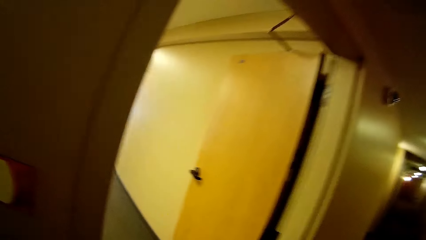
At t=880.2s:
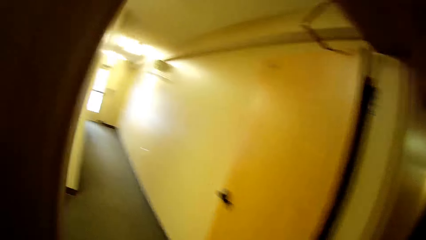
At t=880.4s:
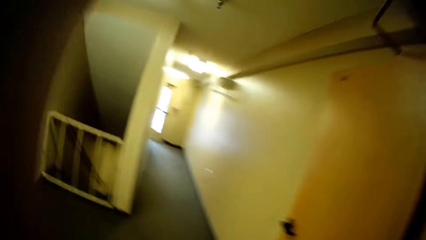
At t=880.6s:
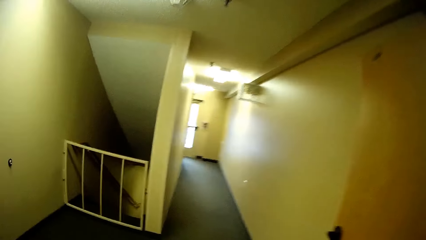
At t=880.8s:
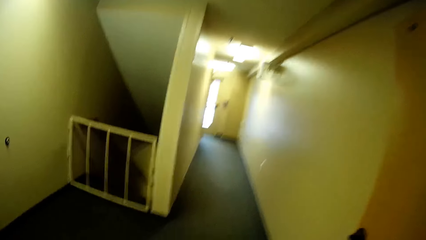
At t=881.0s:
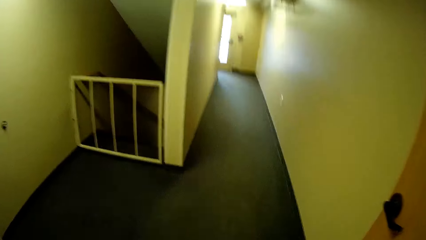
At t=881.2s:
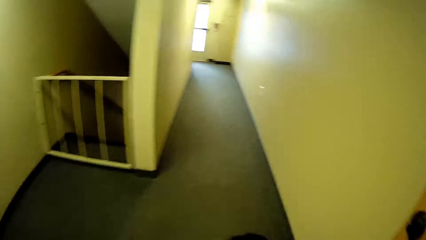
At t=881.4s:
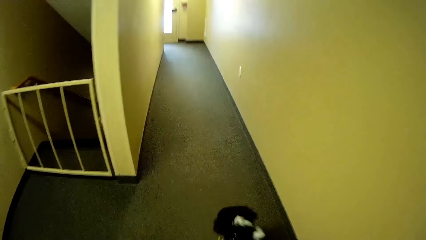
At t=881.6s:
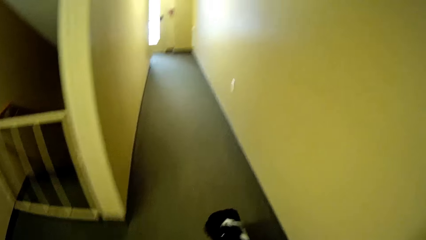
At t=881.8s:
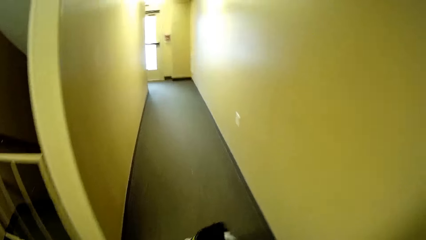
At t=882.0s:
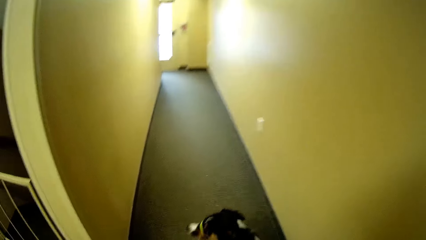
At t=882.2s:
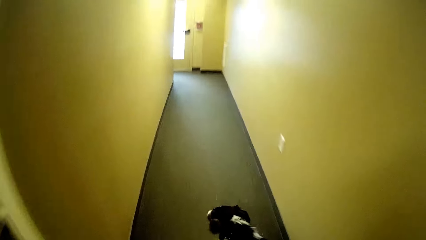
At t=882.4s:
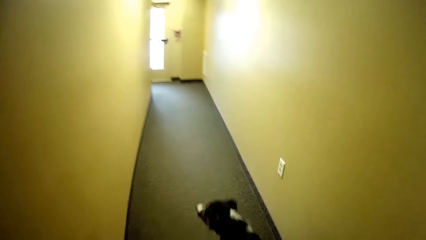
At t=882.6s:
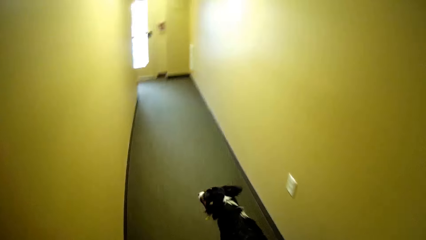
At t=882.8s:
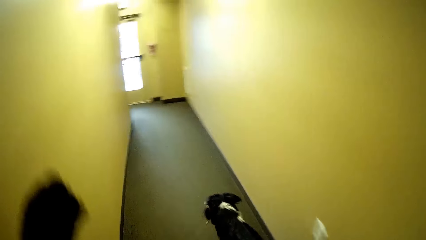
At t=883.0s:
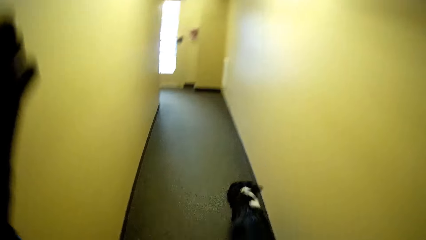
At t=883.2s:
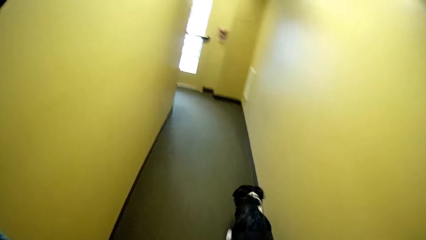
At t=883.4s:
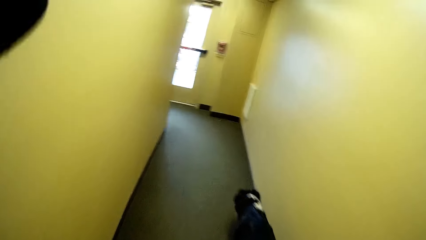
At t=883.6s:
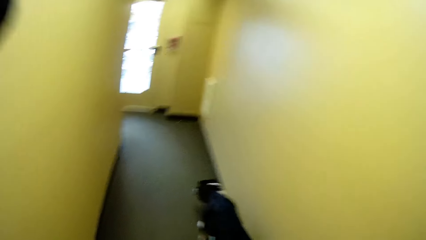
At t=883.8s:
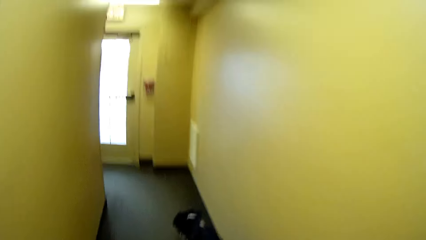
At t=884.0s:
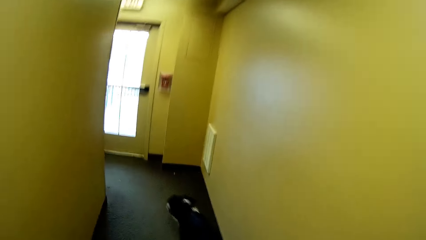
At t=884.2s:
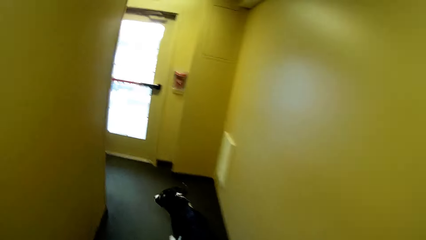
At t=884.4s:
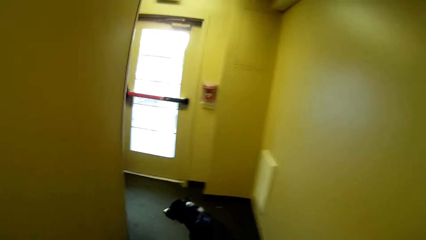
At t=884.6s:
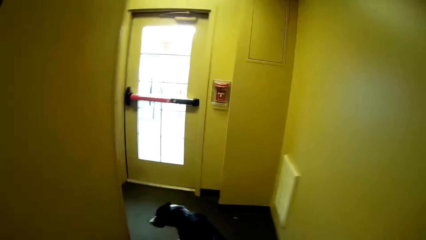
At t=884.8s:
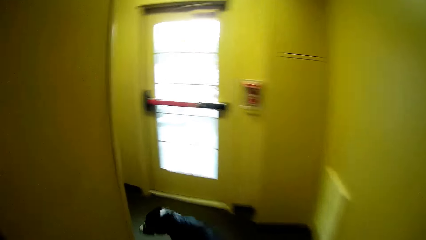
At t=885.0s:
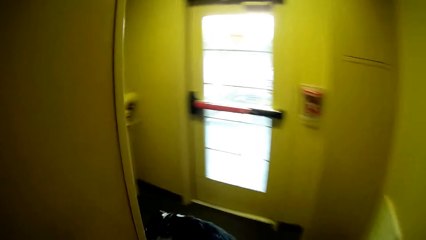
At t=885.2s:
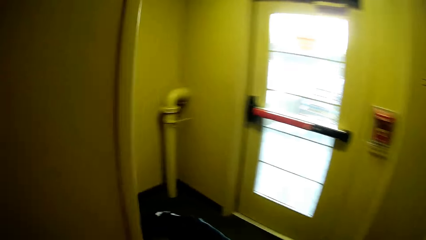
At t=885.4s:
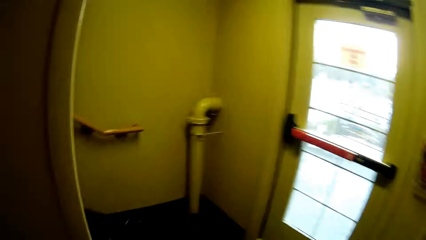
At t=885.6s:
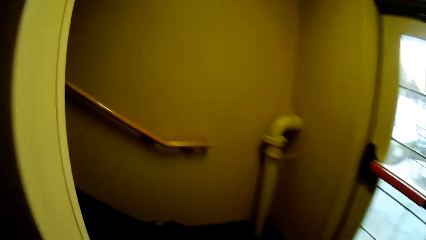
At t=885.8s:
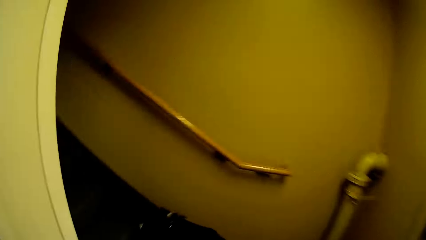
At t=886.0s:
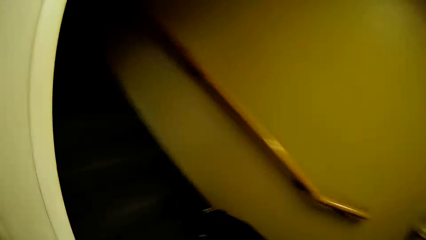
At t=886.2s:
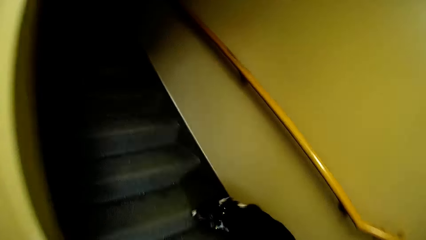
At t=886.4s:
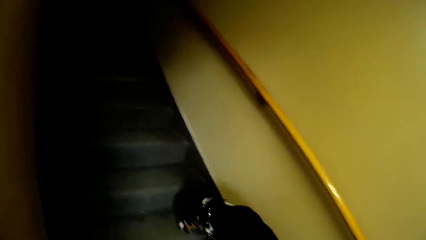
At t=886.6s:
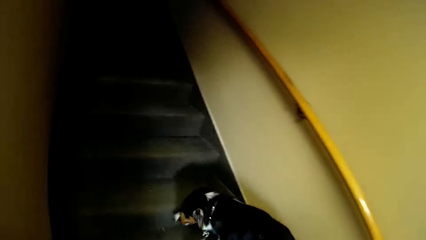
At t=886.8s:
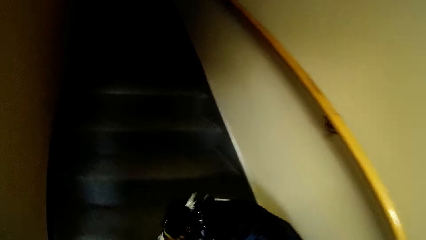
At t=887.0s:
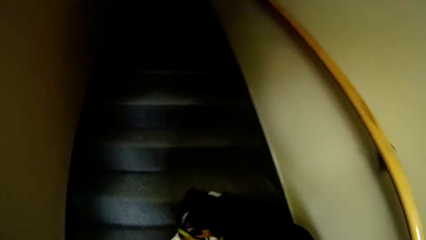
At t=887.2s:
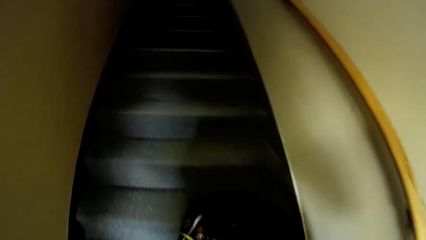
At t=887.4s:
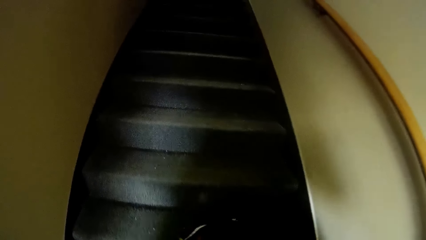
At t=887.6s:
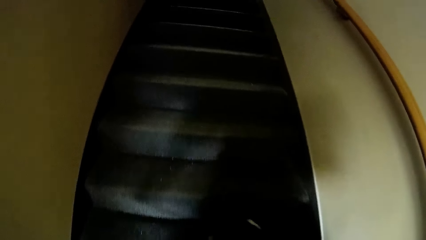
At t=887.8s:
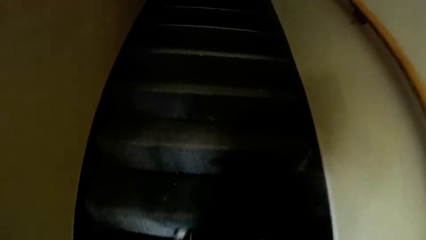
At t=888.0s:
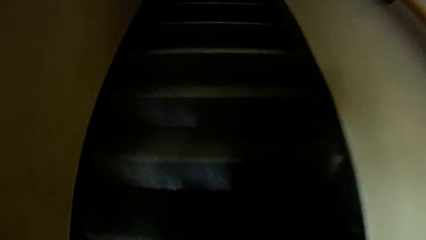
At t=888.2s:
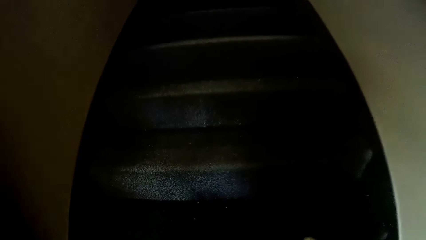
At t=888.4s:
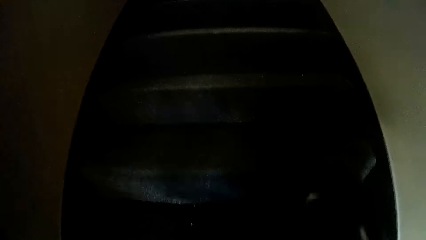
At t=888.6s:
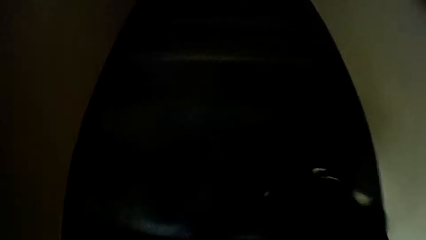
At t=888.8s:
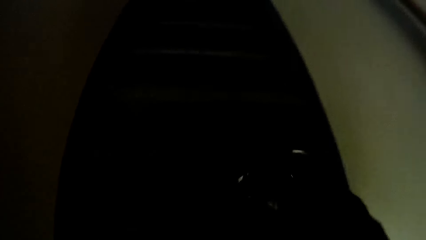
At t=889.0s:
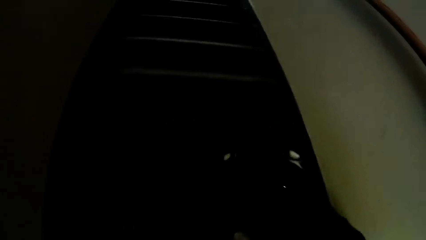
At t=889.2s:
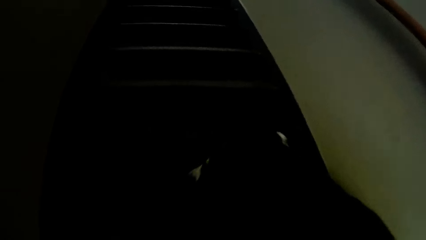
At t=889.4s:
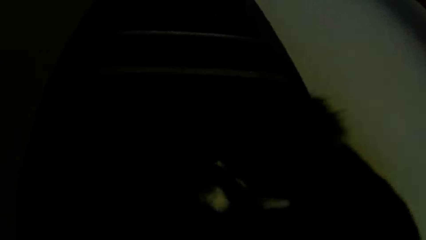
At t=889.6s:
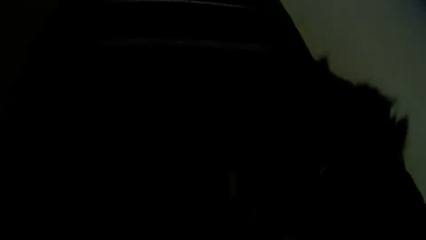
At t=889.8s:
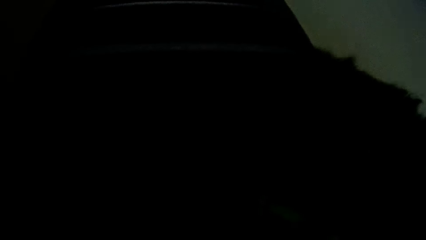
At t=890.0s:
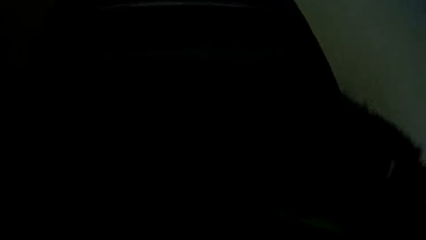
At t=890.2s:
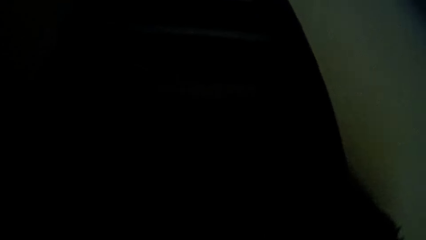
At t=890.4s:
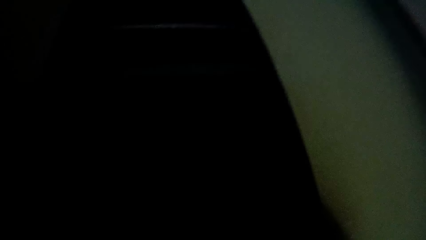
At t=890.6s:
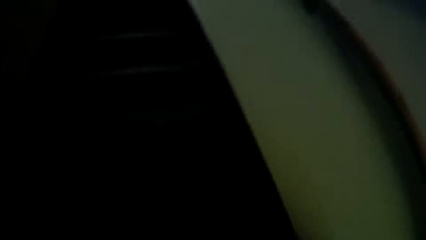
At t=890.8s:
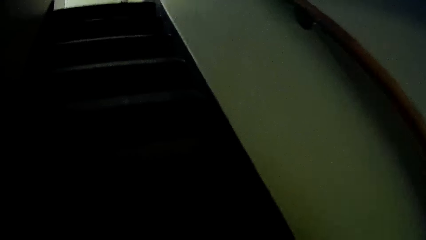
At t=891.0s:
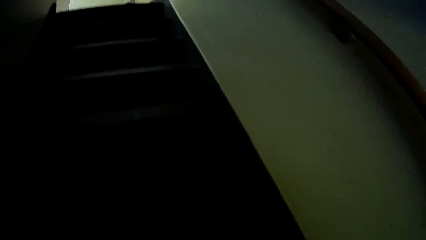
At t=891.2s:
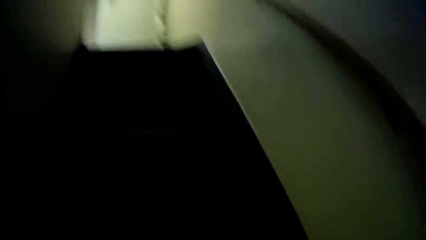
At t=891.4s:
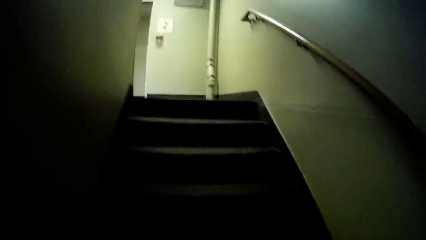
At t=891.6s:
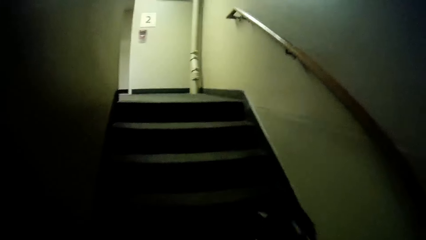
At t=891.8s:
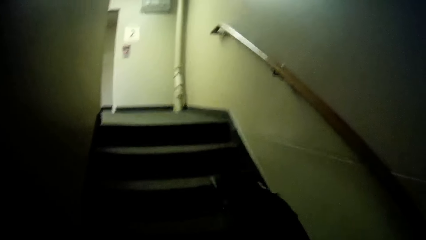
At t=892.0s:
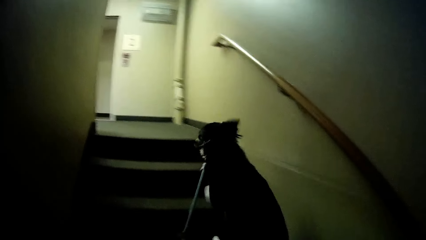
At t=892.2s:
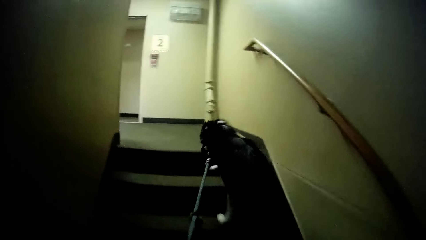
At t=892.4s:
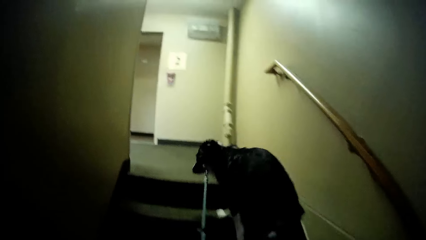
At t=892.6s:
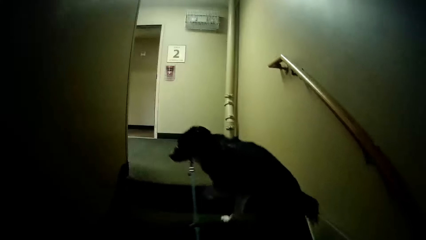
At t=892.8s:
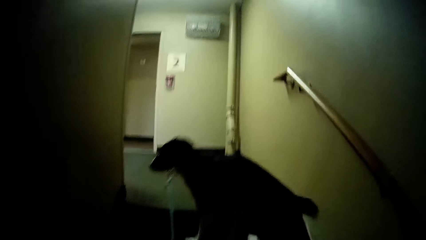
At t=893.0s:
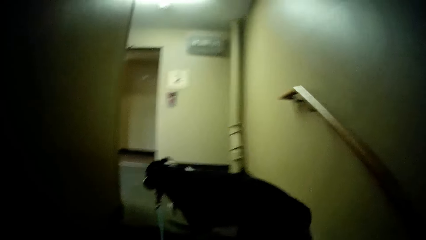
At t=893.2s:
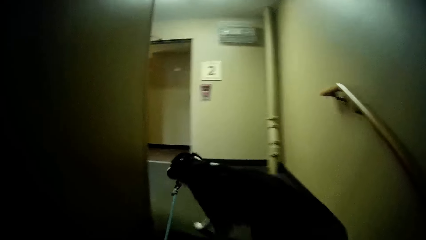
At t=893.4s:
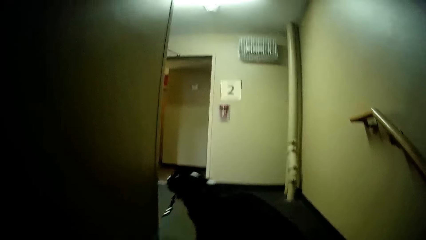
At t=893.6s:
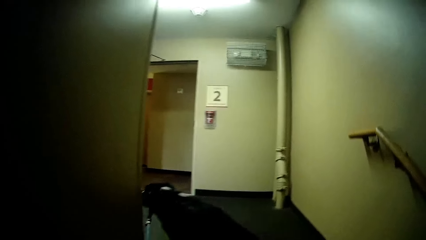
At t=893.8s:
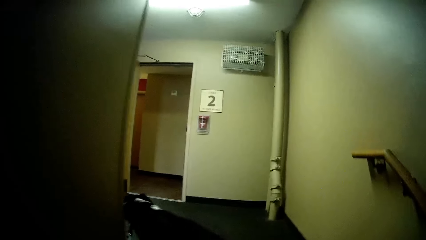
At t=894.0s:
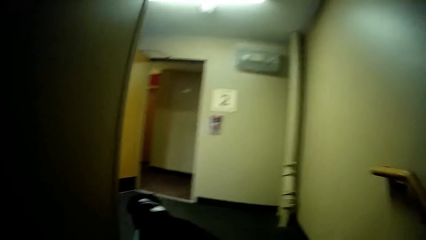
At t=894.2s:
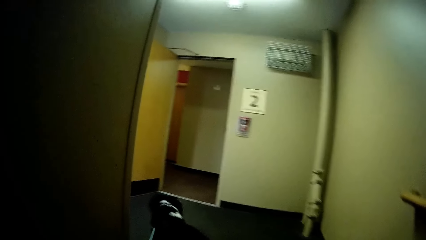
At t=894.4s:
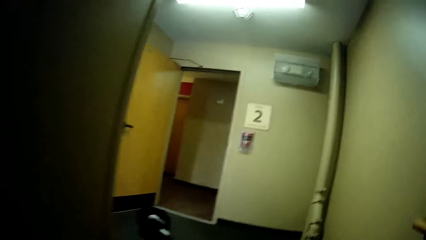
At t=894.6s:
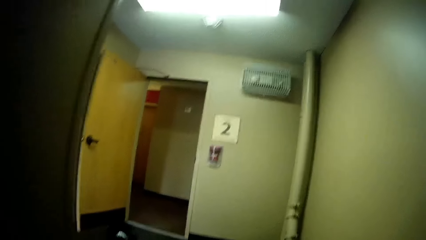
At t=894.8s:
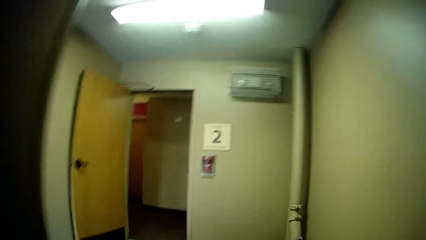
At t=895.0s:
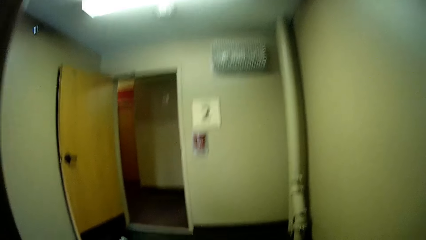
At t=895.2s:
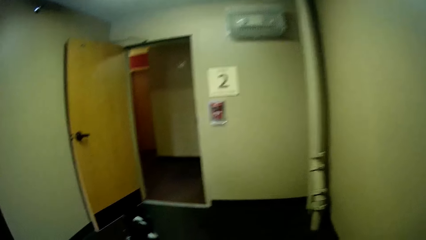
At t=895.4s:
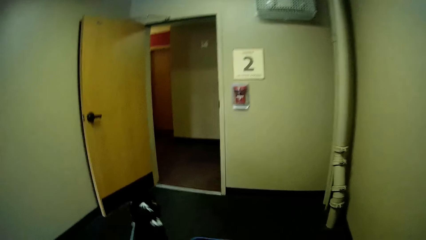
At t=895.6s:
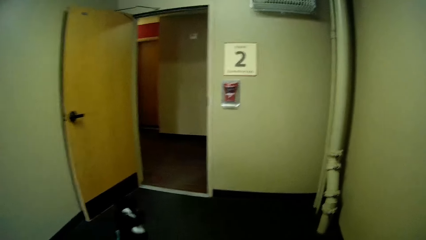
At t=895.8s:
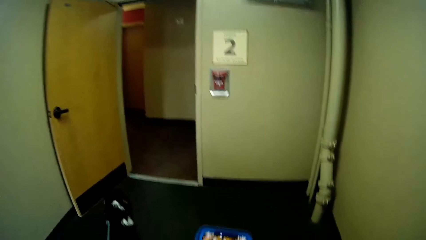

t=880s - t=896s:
The camera wearer's dog walks in the building. The camera wearer lifts a hand in the building. The dog walks on the stairs.
